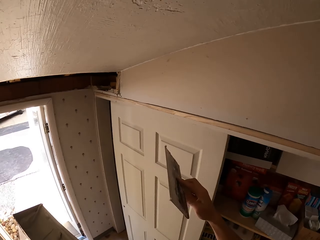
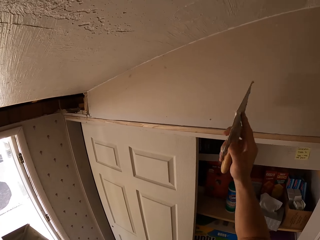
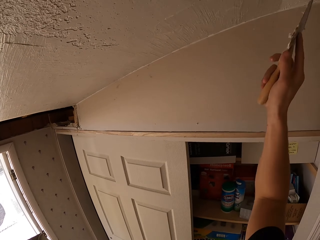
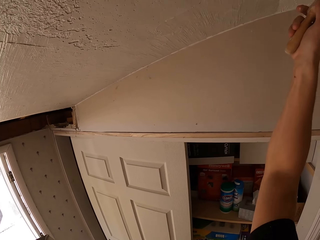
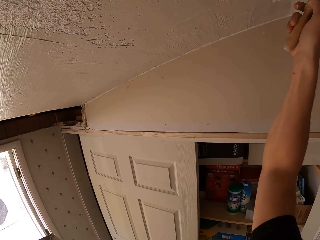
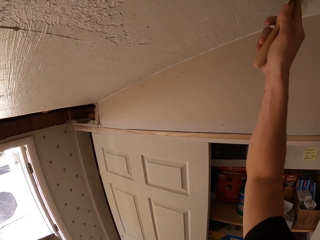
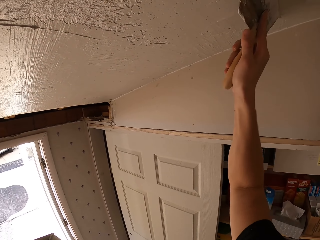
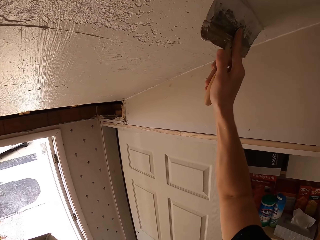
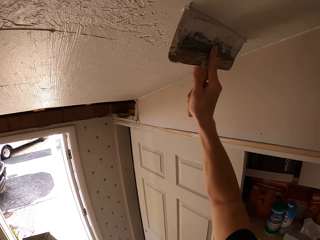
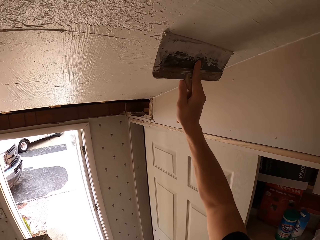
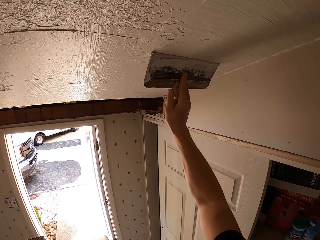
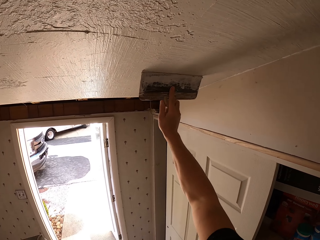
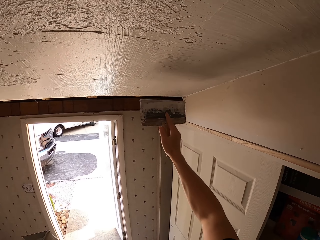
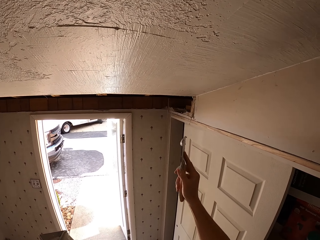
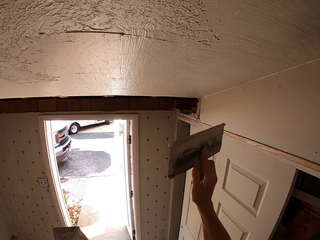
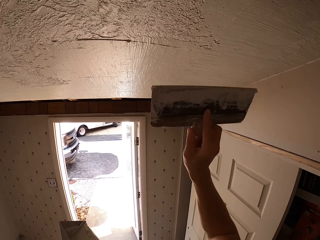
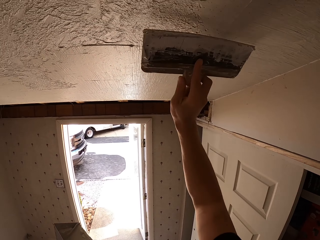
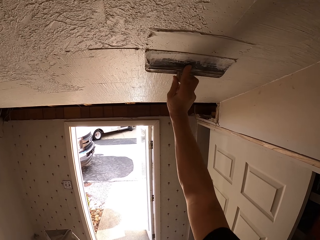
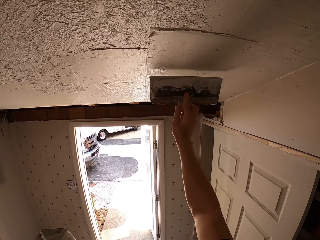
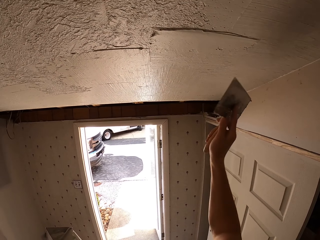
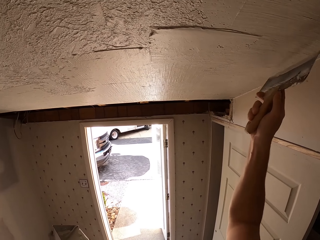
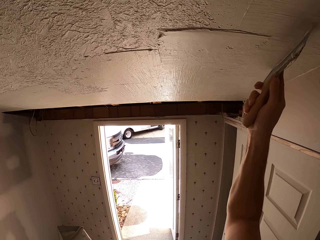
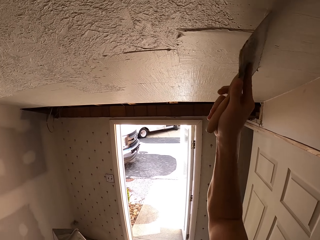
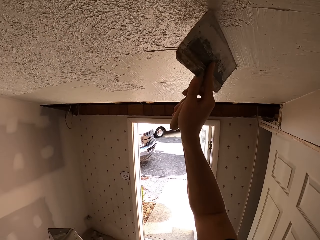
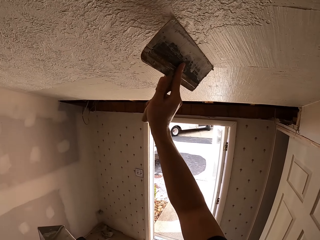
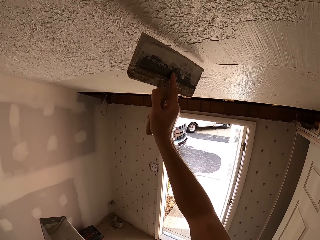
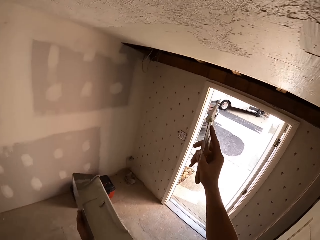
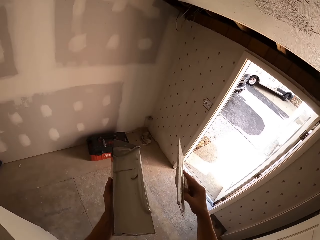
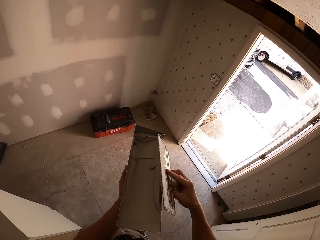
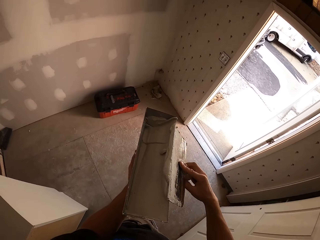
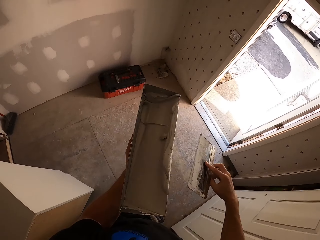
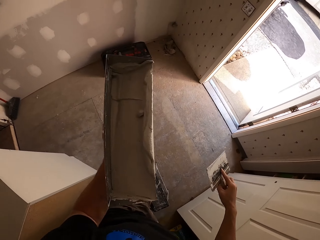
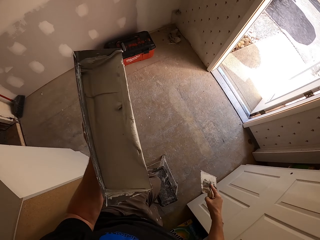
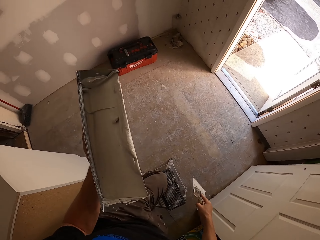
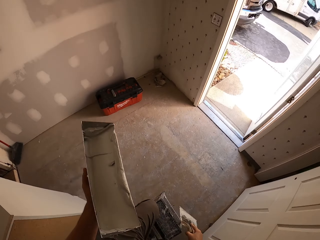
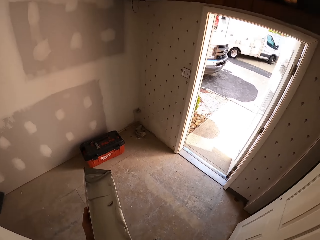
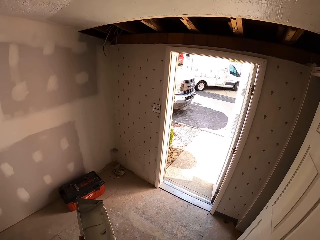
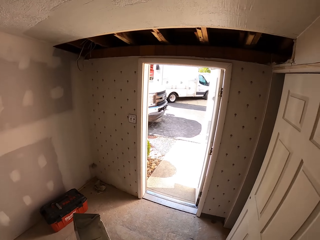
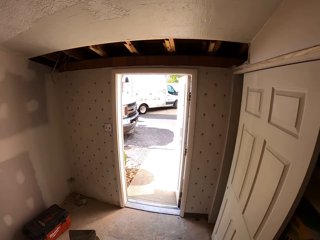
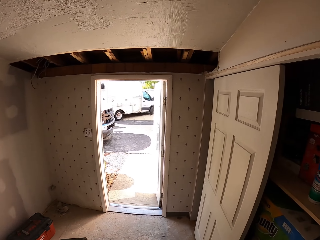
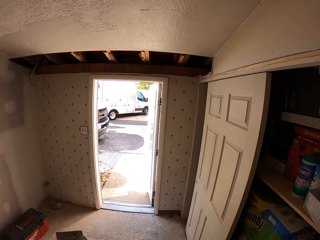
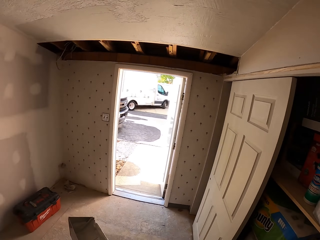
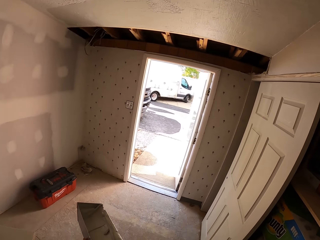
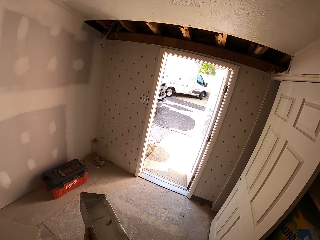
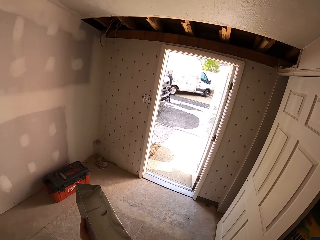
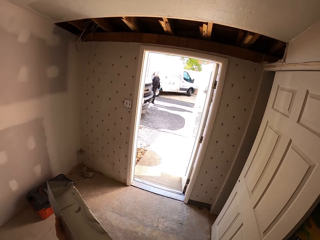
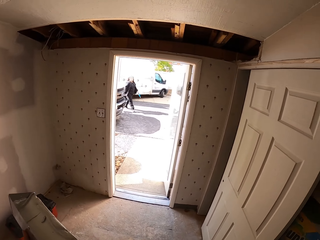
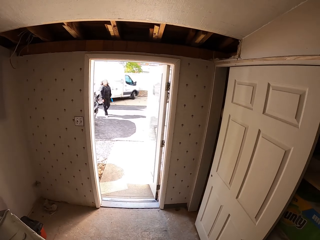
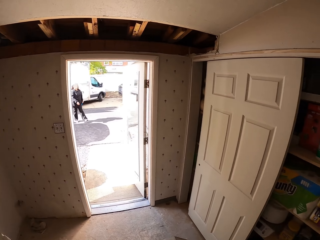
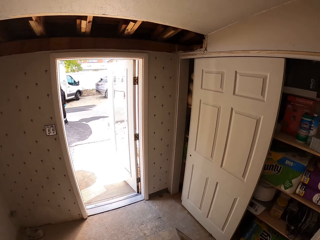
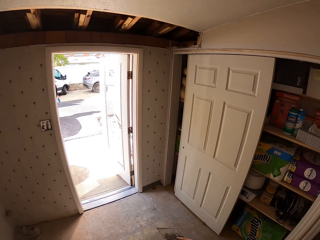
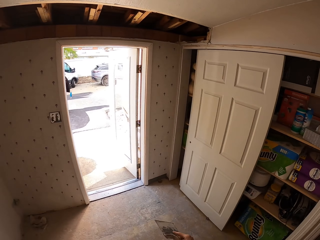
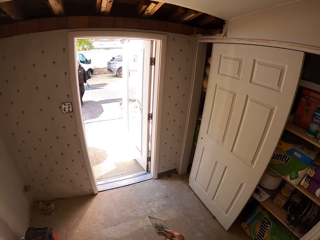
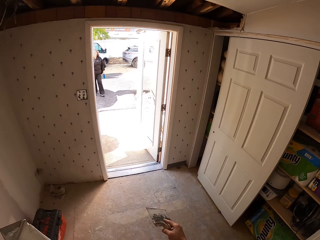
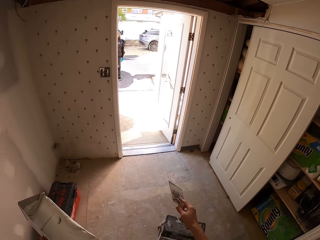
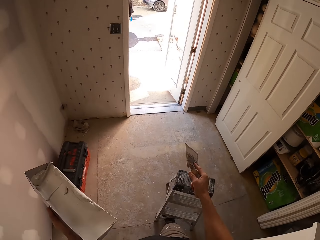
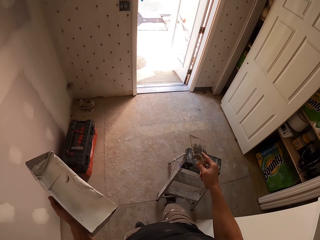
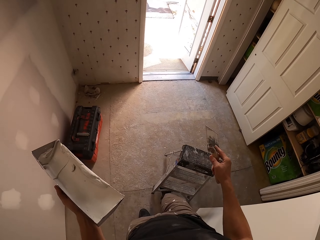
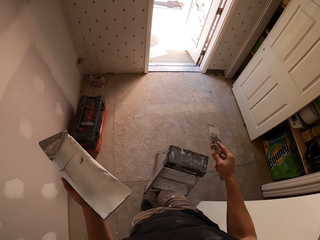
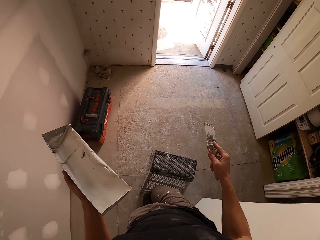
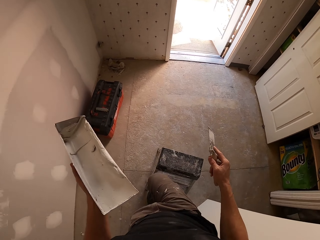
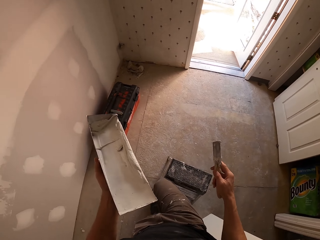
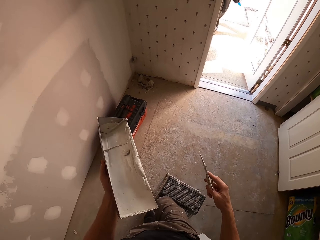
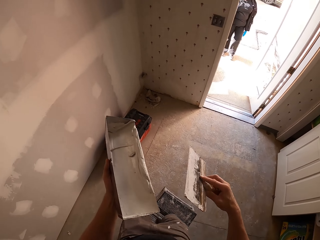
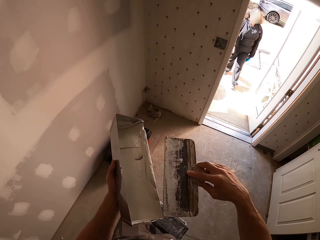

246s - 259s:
The camera wearer spreads putty on the ceiling. They spread putty on the ceiling again. They remove putty on the putty knife. They ascend the ladder. They look around. They walk in the house. They move a stool.

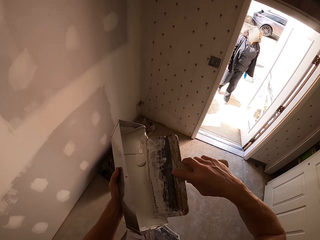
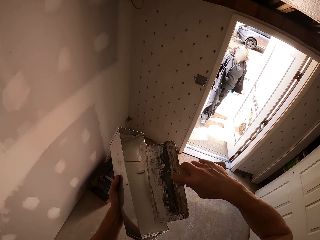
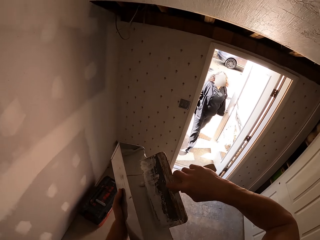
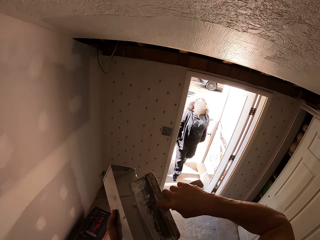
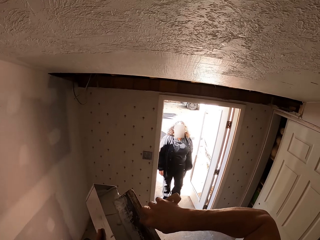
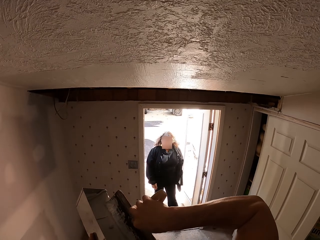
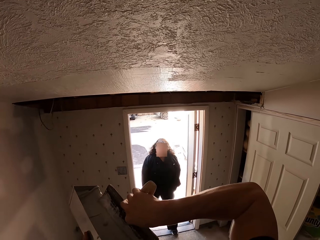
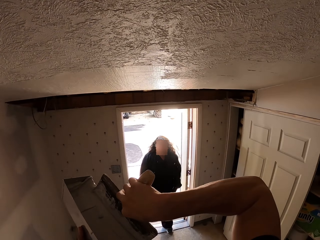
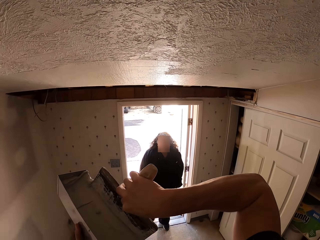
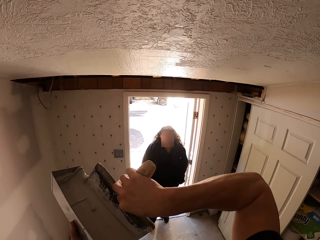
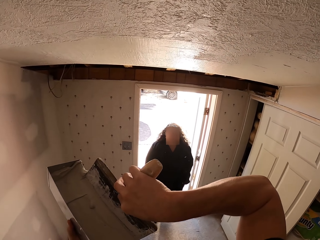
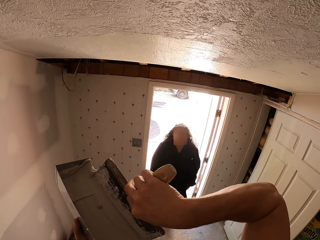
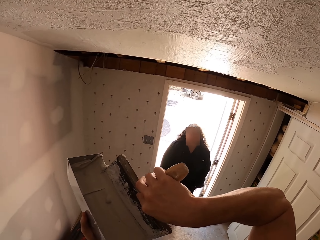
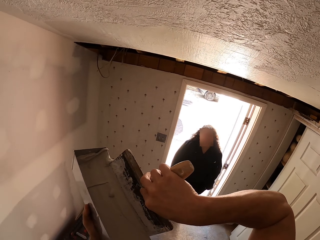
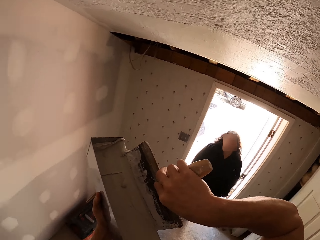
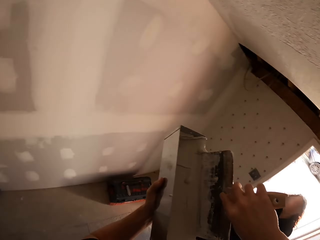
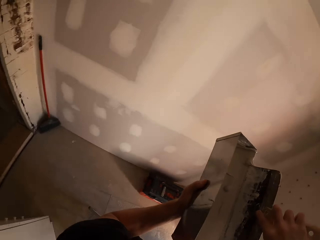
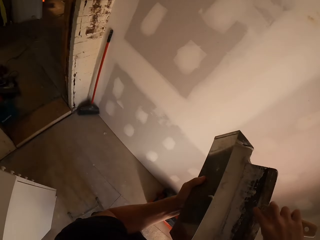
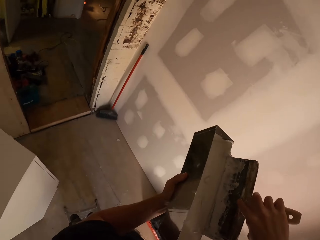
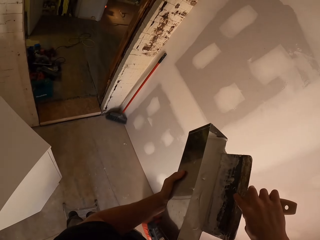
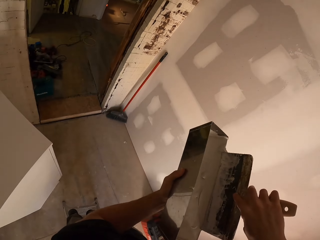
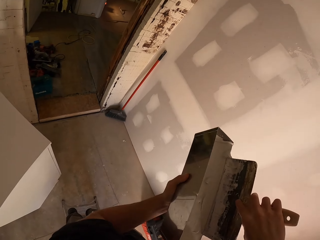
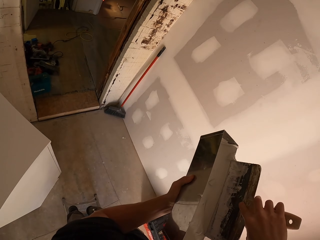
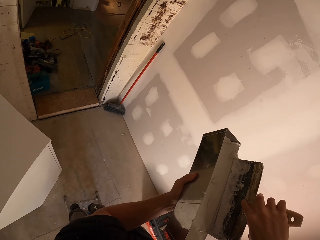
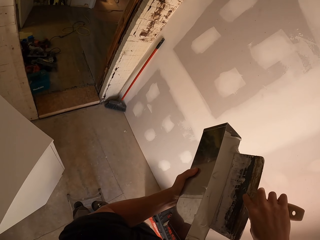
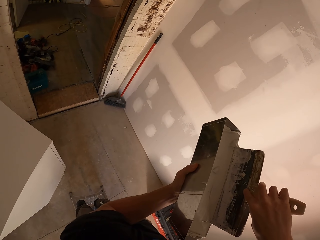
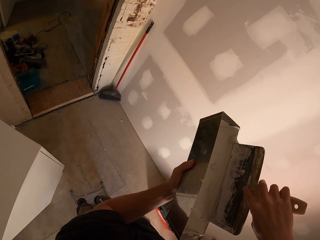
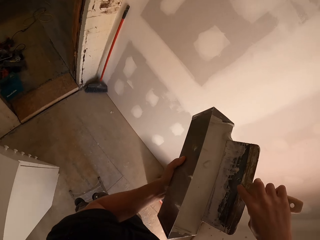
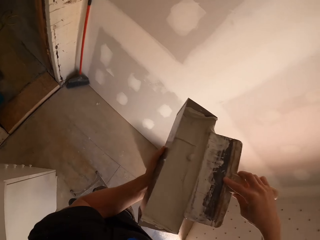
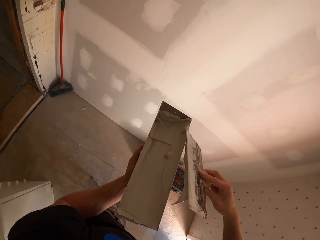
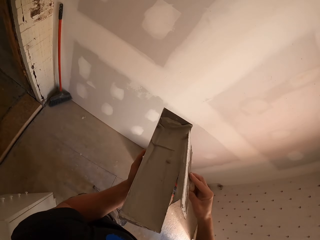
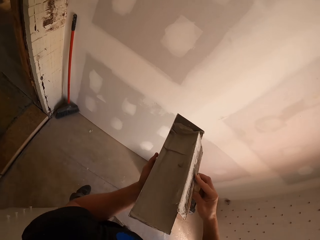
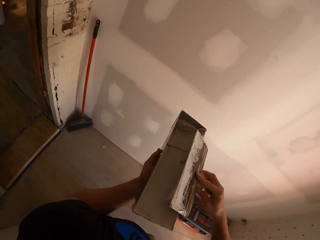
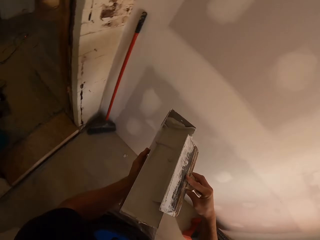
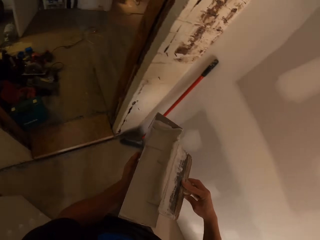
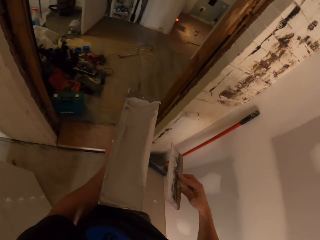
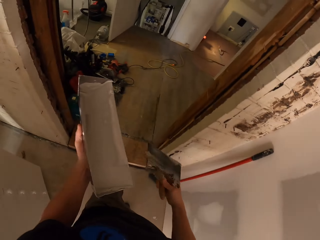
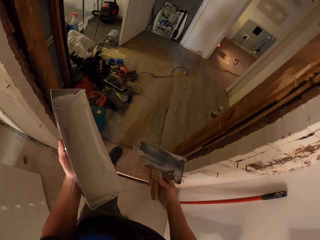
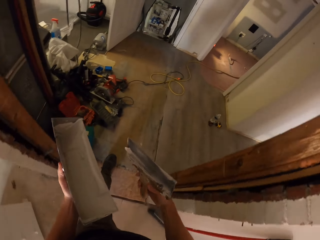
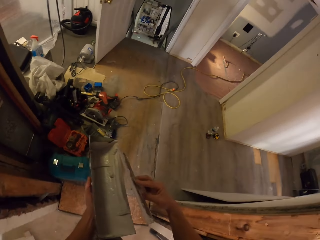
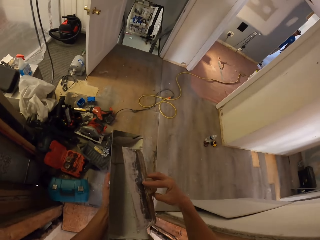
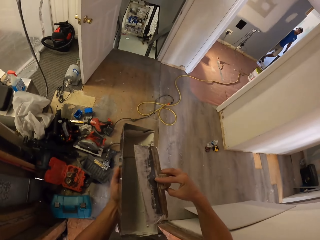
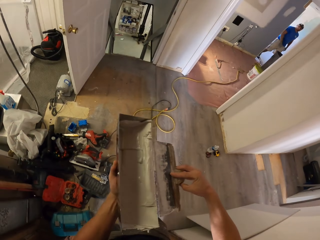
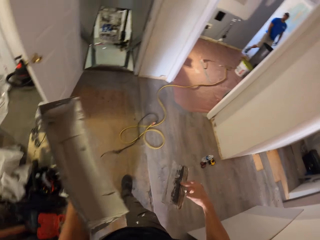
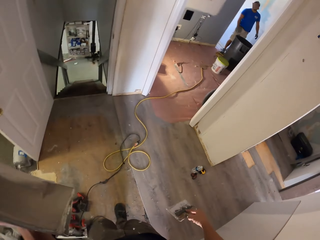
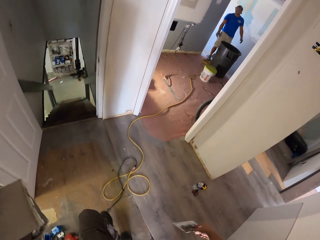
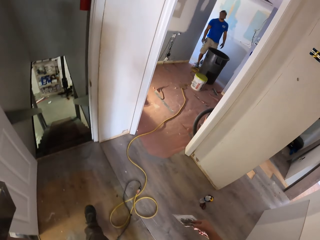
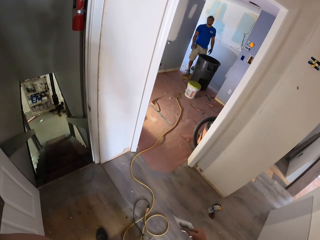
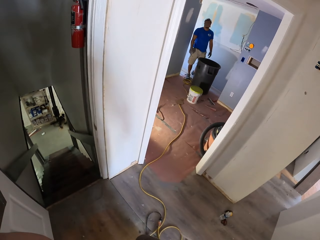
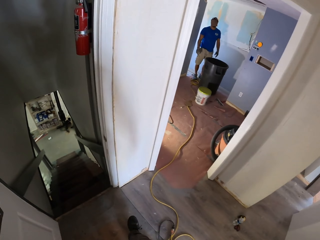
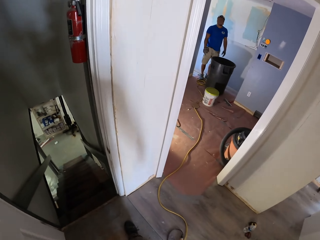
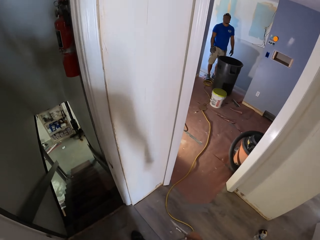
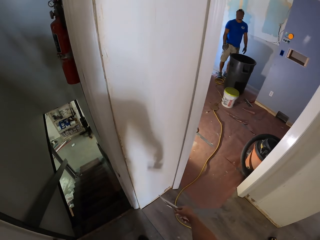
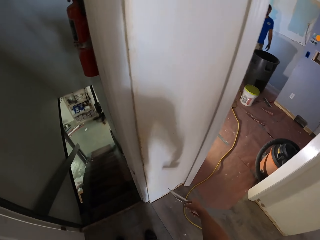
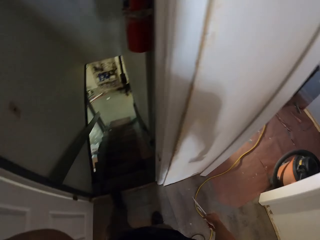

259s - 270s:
The camera wearer steps on the stool. They ascend the ladder. They look around. They turn around. They descend the ladder. They walk in the house.
